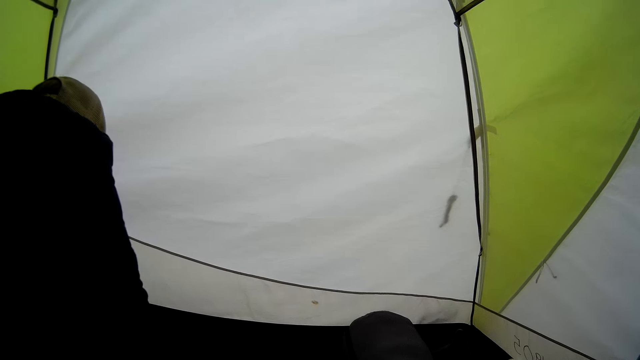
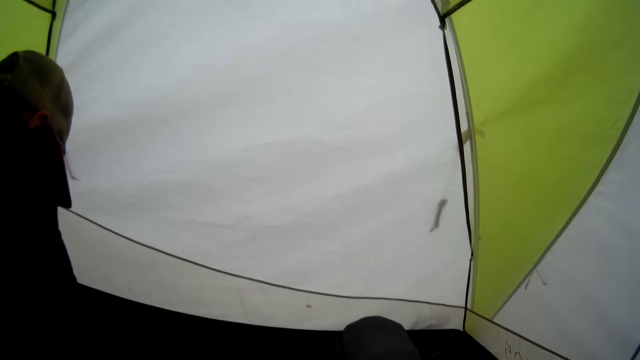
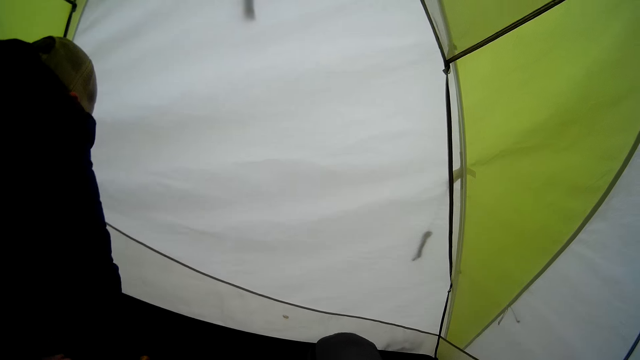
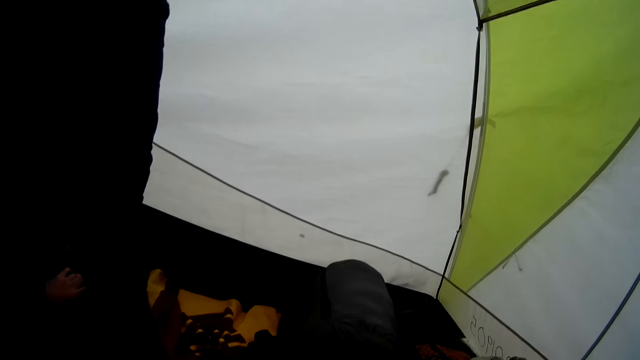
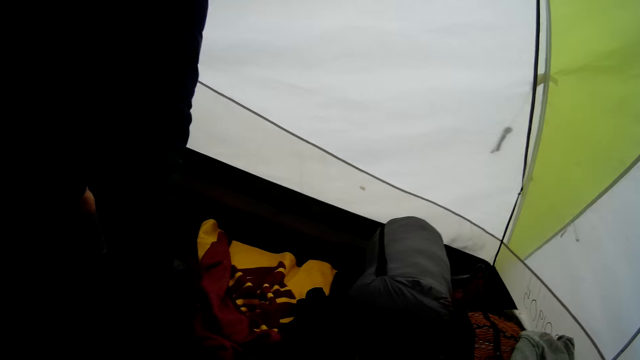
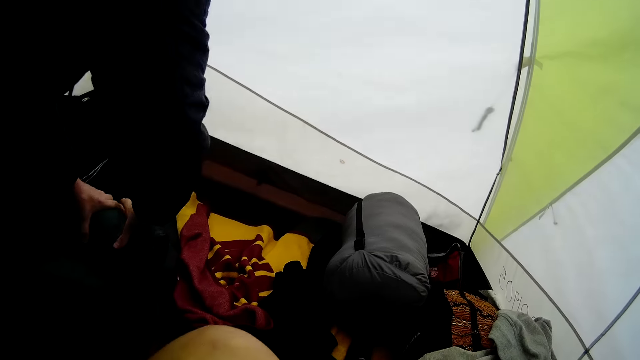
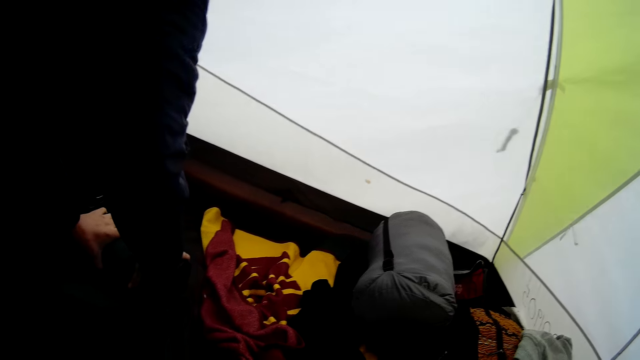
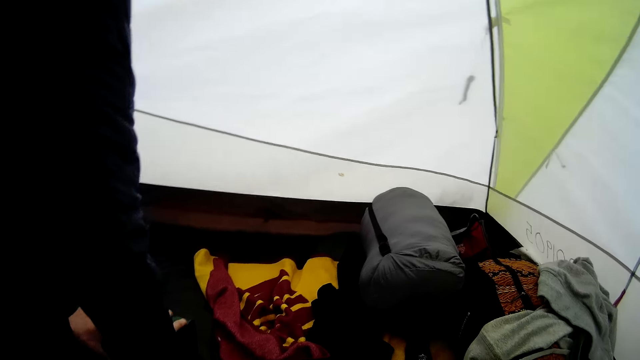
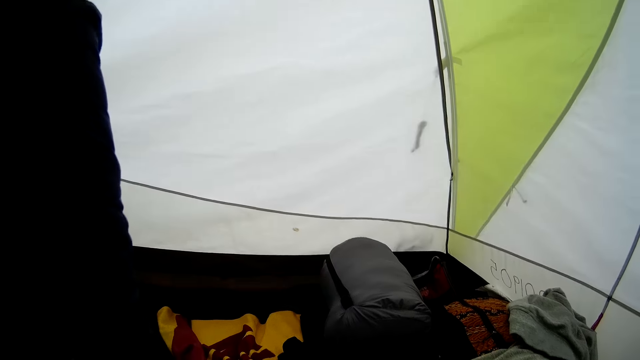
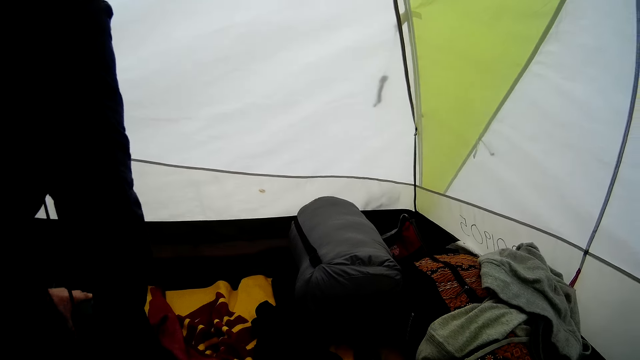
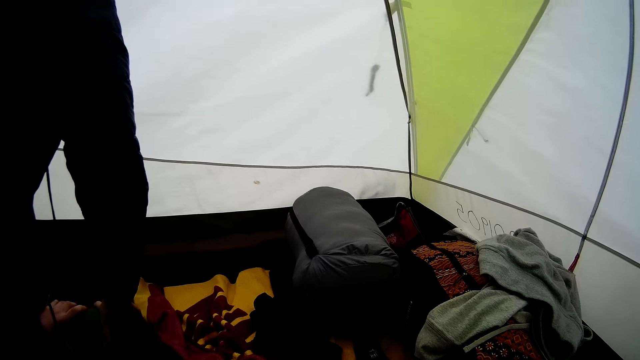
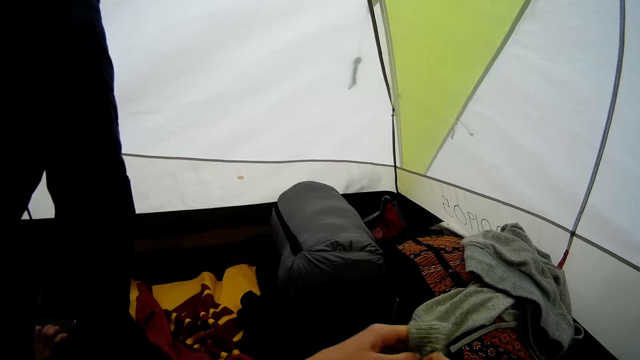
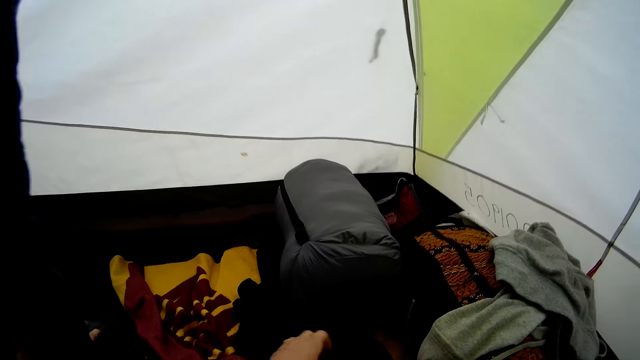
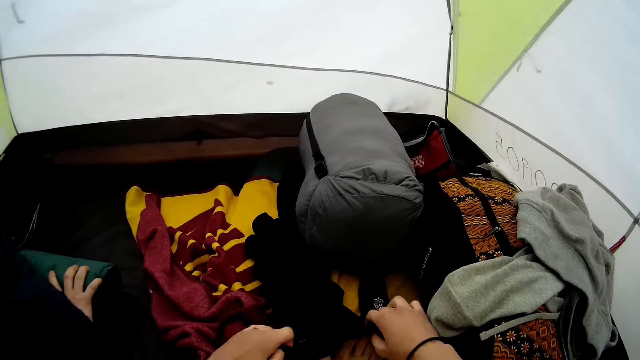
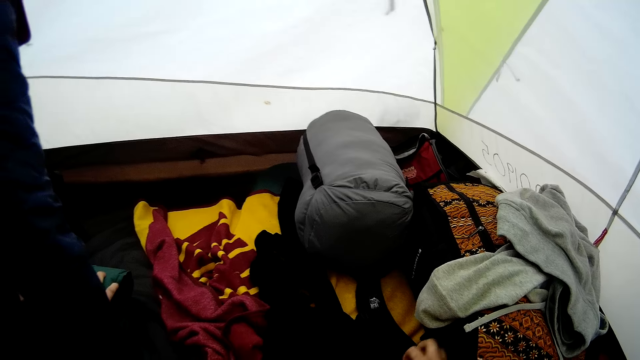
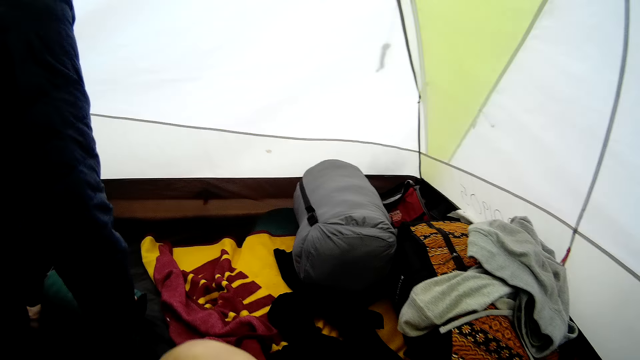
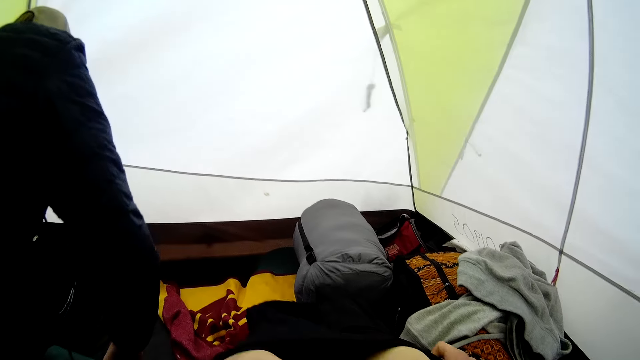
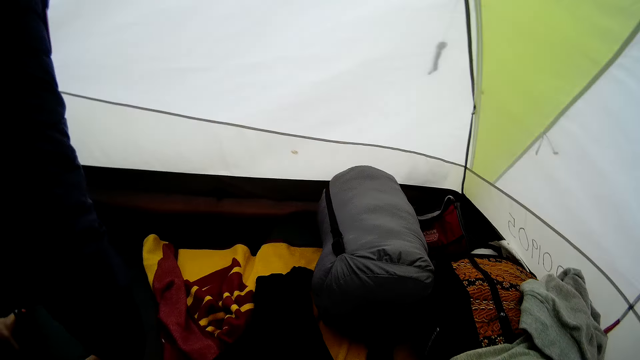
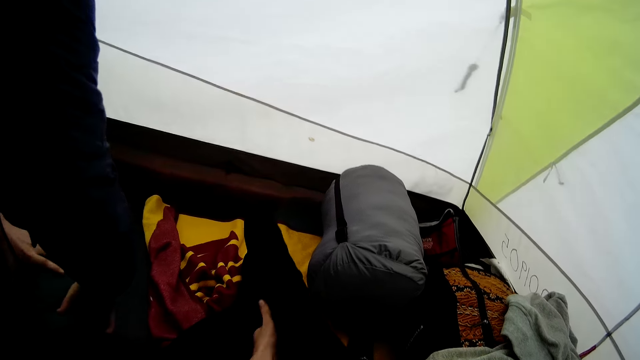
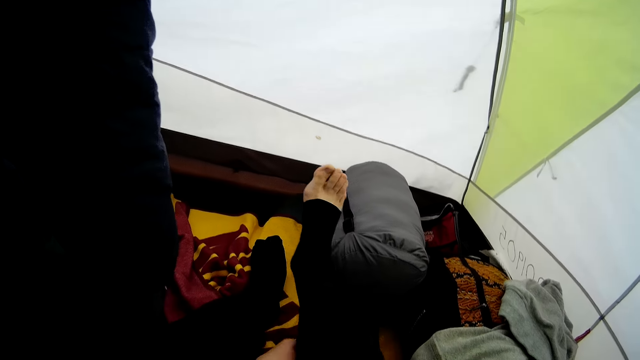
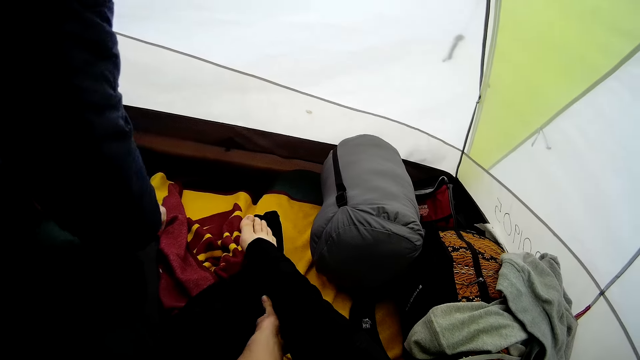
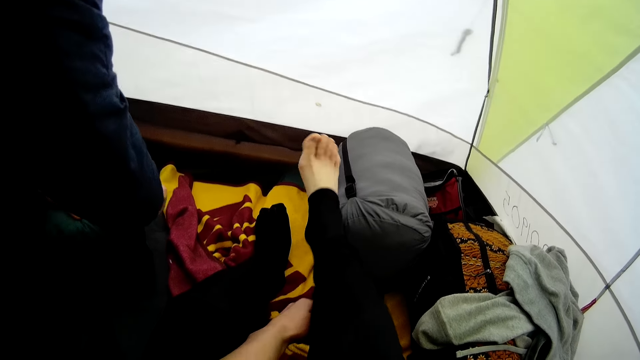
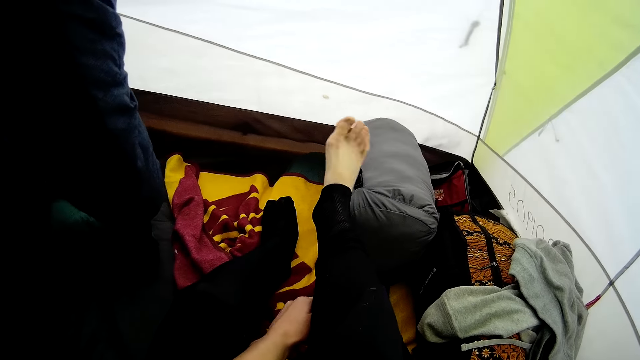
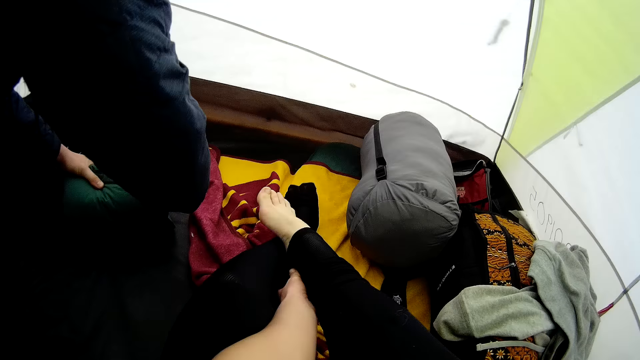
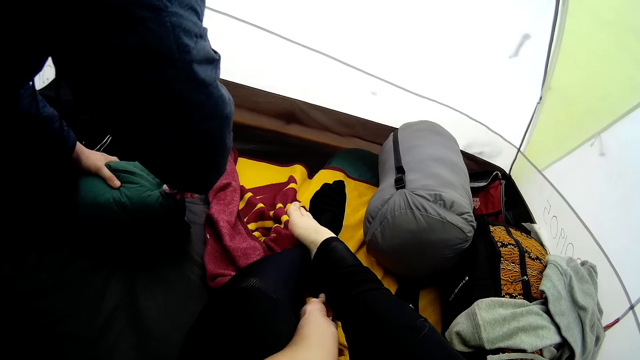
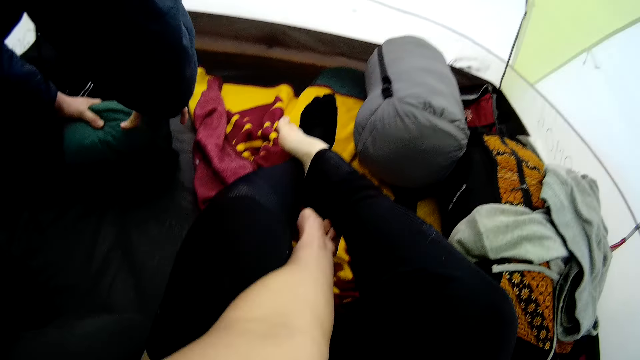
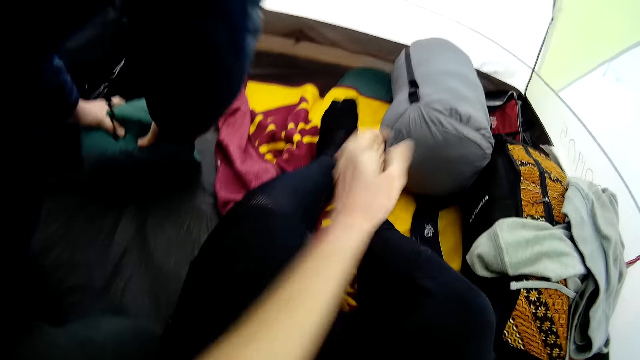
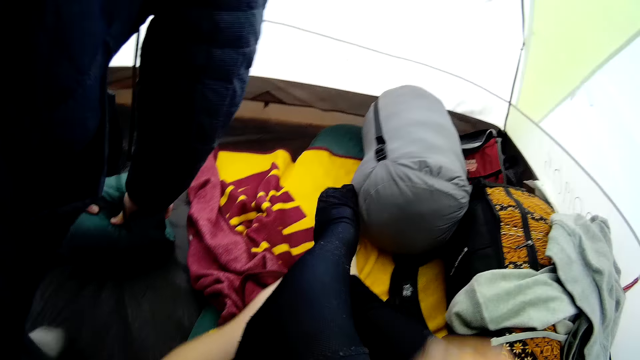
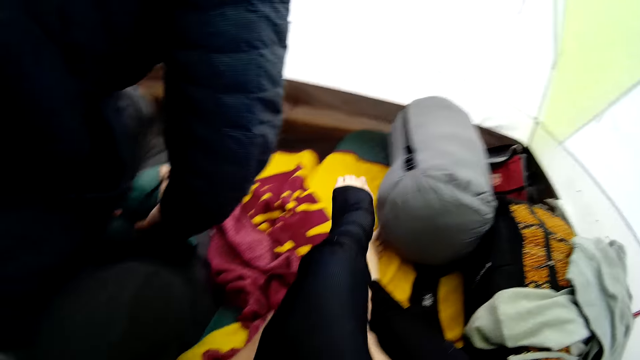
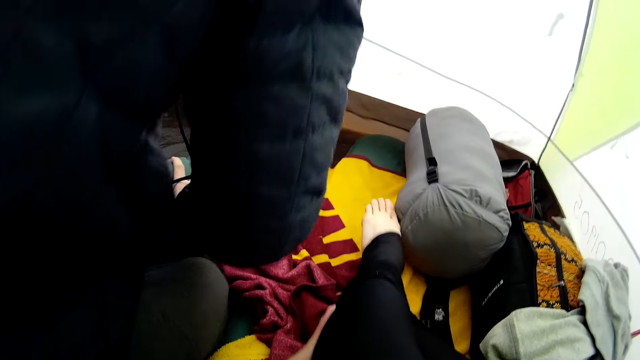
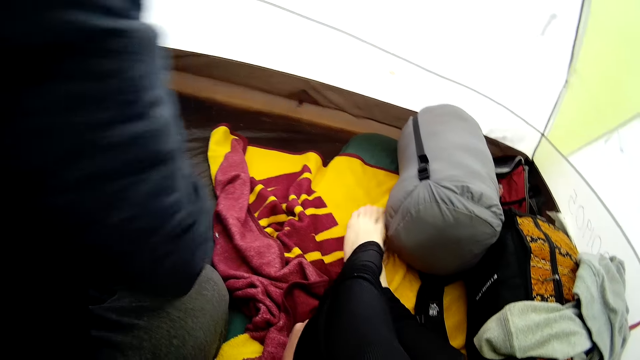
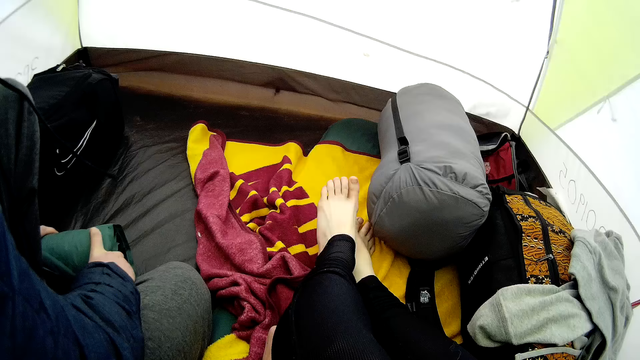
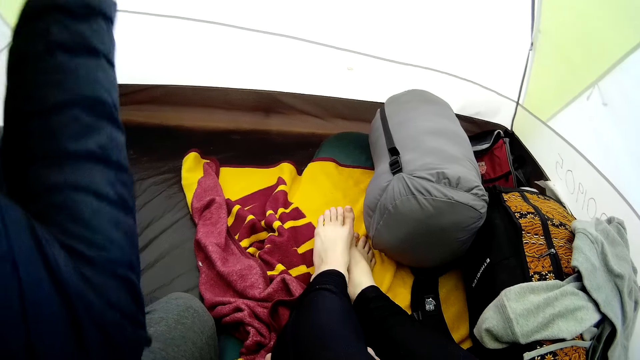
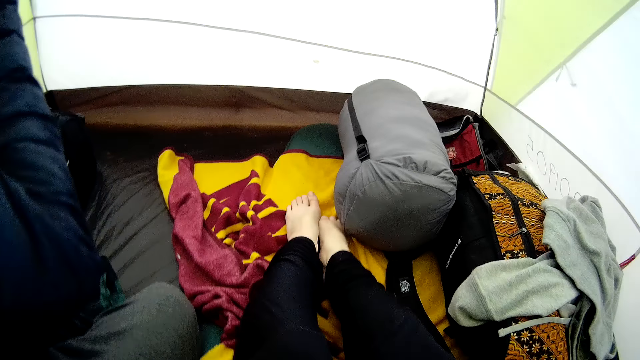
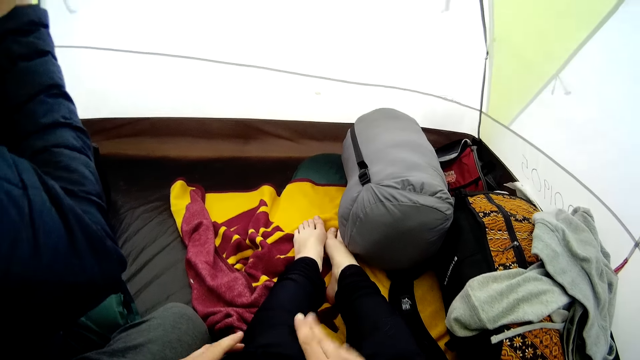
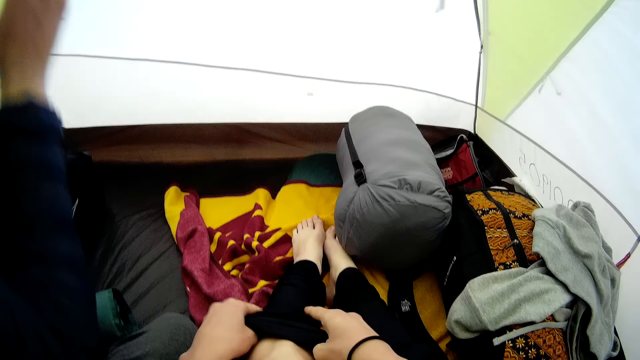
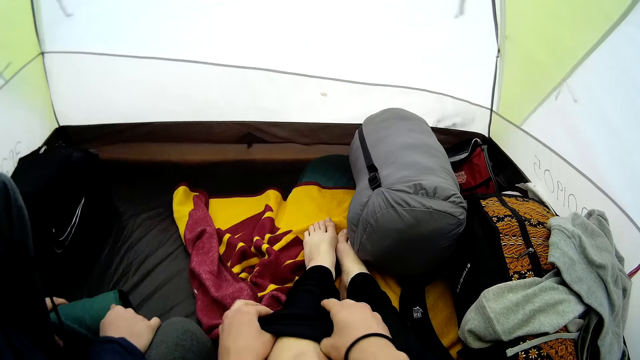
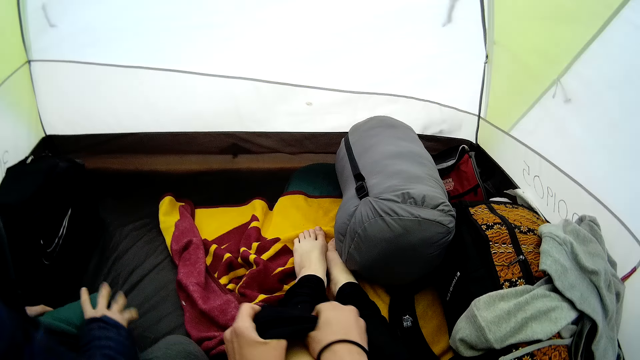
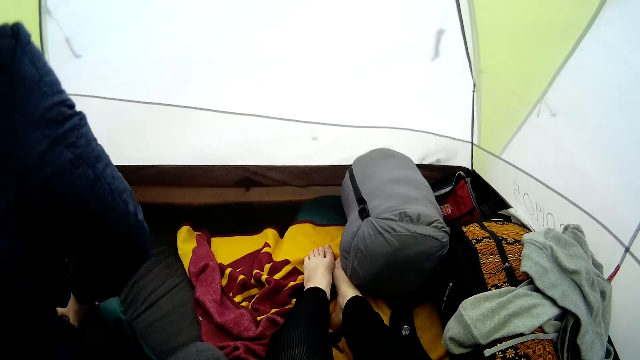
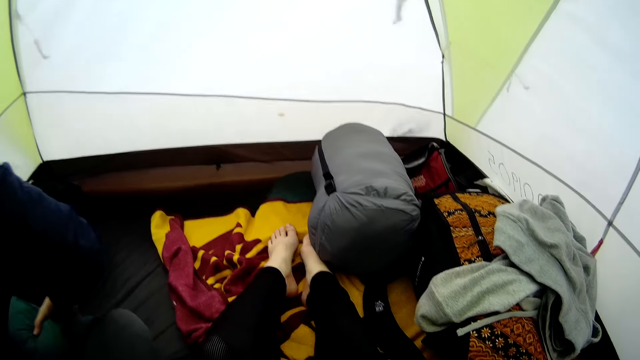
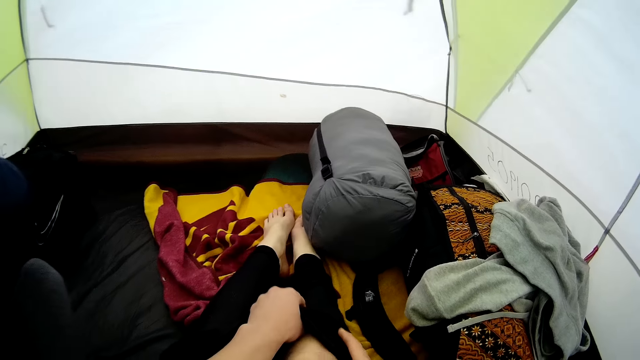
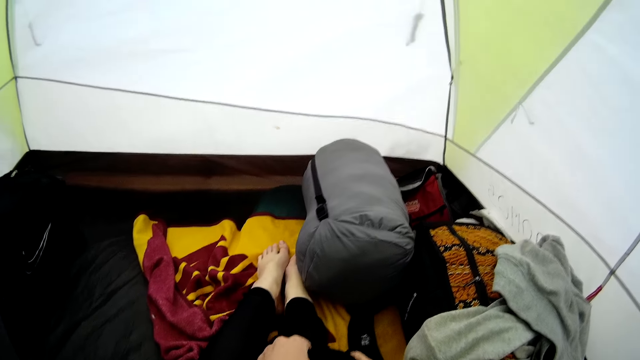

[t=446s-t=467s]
The camera wearer puts on the trouser. They look around. They put on the trouser. A person holds a sleeping pad. The camera wearer puts on the trouser. The person folds the mat. The camera wearer puts on the trouser. They pull up the trouser.
